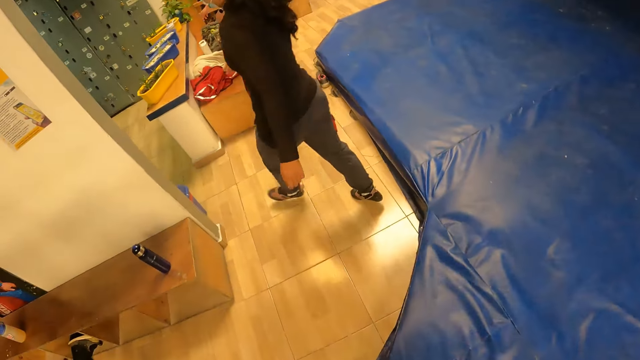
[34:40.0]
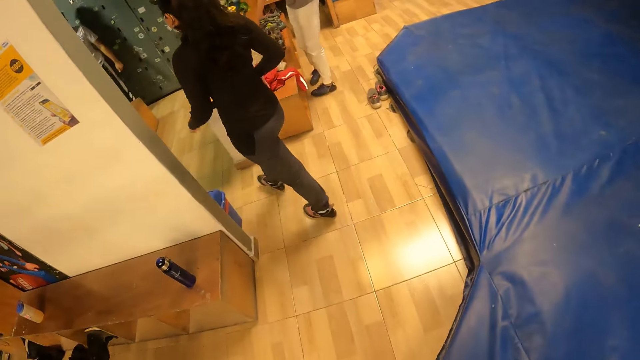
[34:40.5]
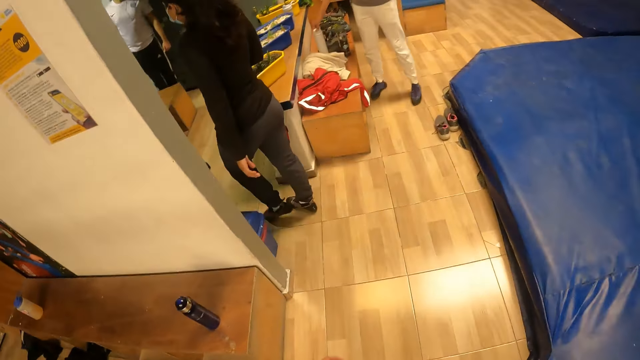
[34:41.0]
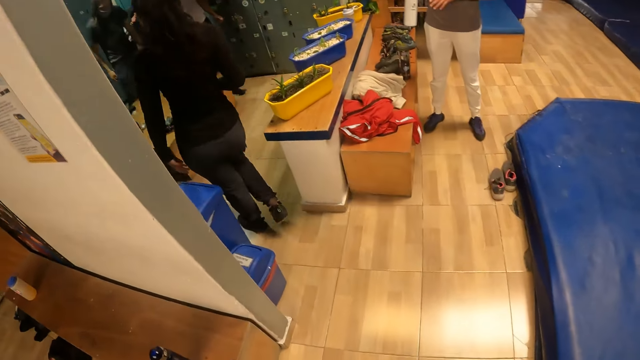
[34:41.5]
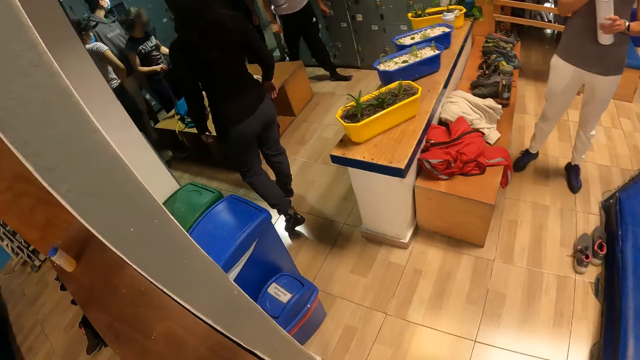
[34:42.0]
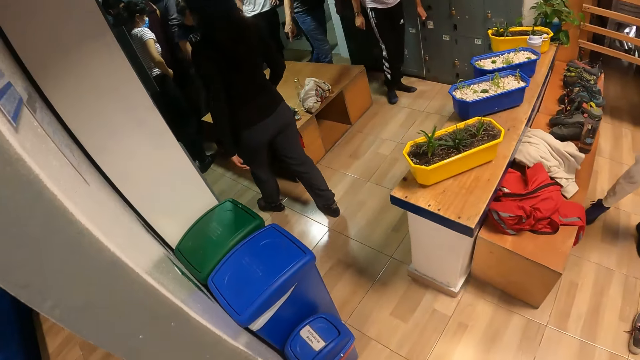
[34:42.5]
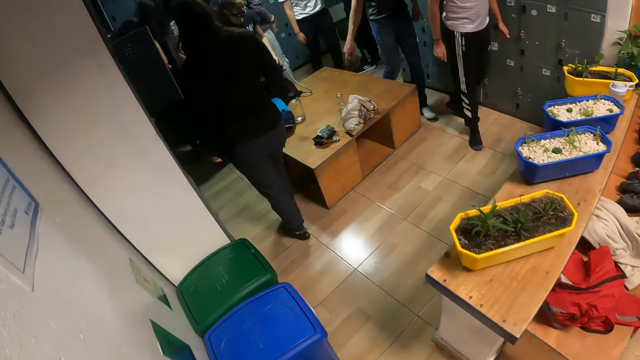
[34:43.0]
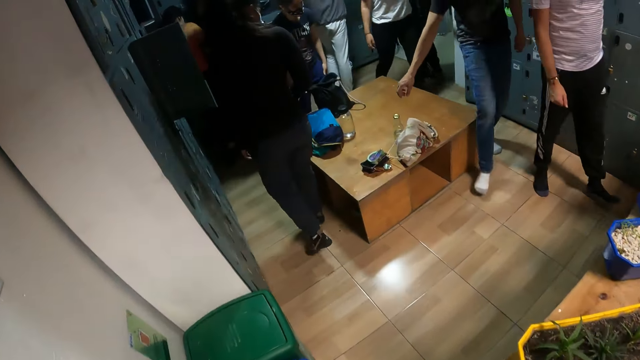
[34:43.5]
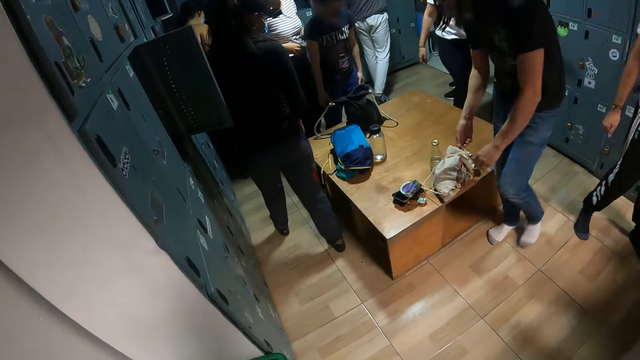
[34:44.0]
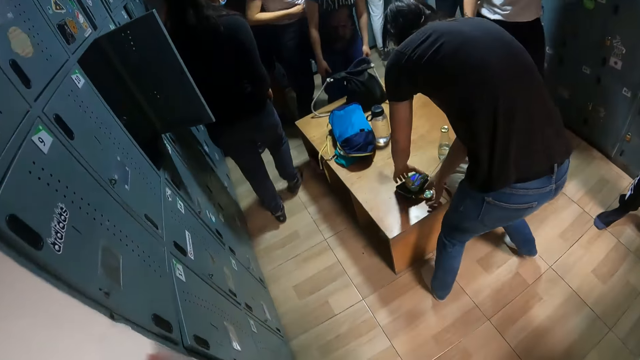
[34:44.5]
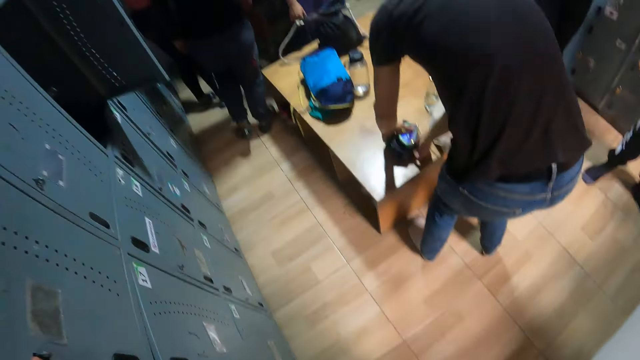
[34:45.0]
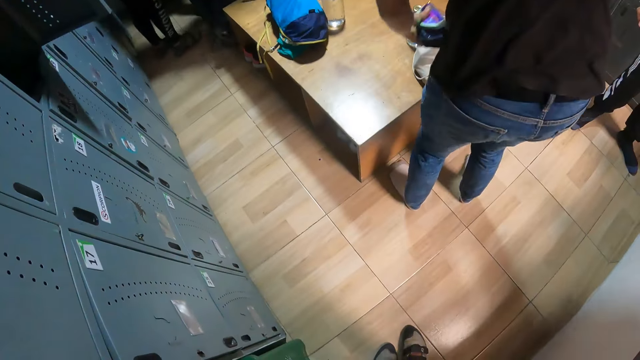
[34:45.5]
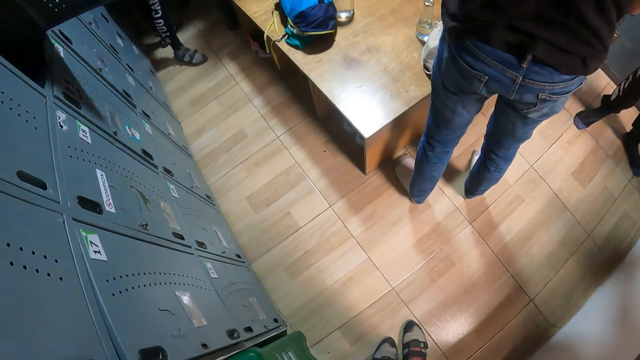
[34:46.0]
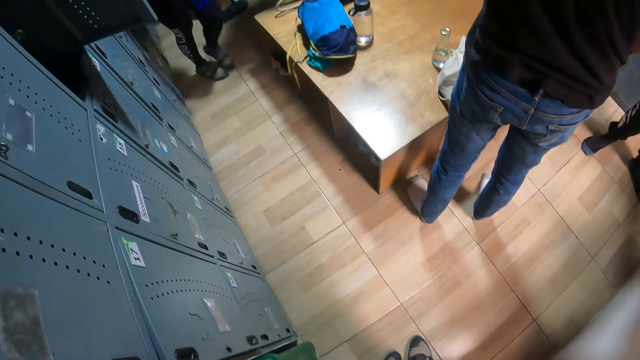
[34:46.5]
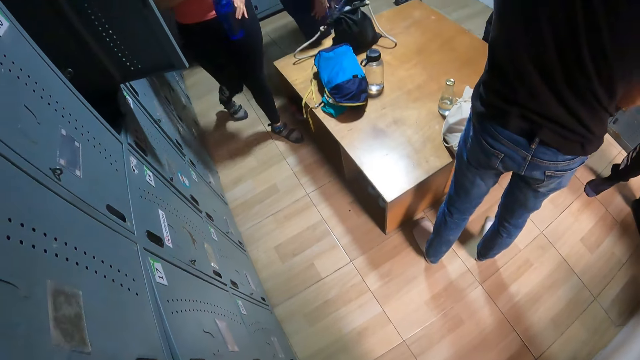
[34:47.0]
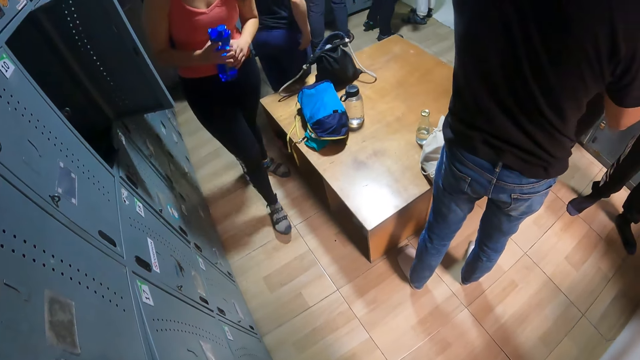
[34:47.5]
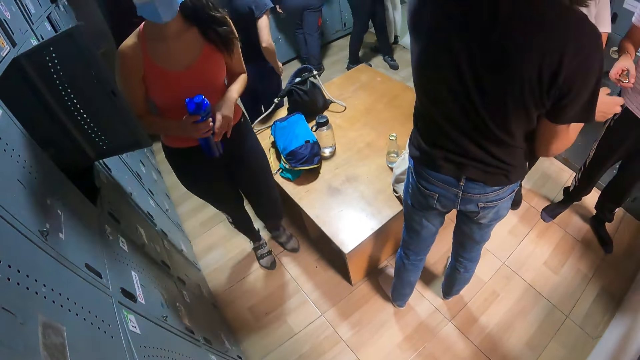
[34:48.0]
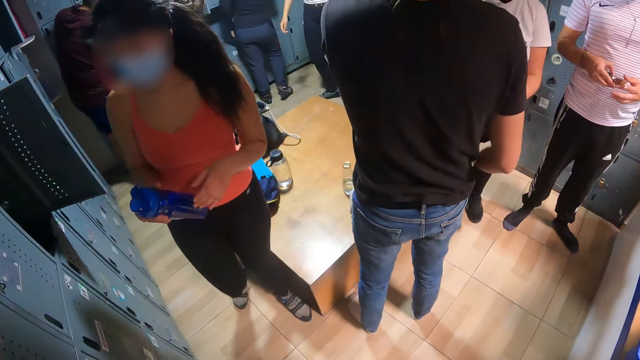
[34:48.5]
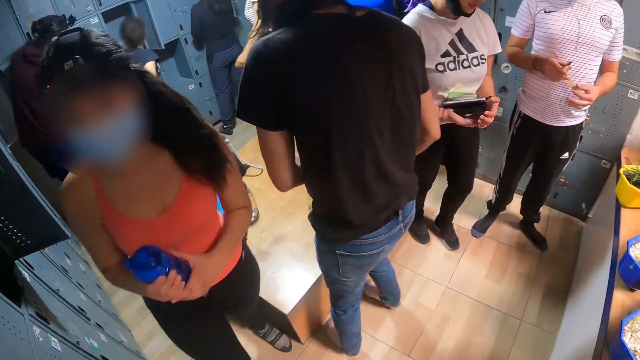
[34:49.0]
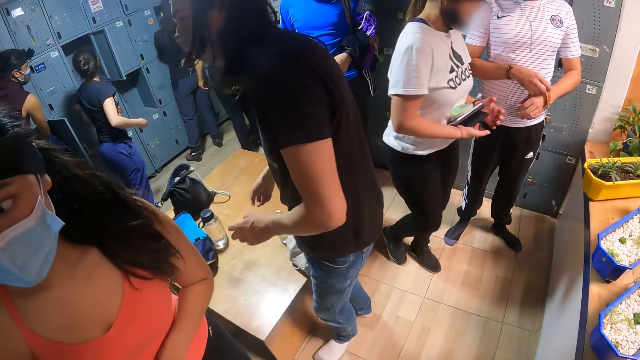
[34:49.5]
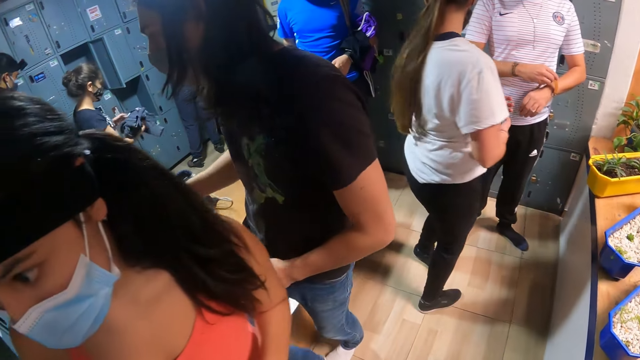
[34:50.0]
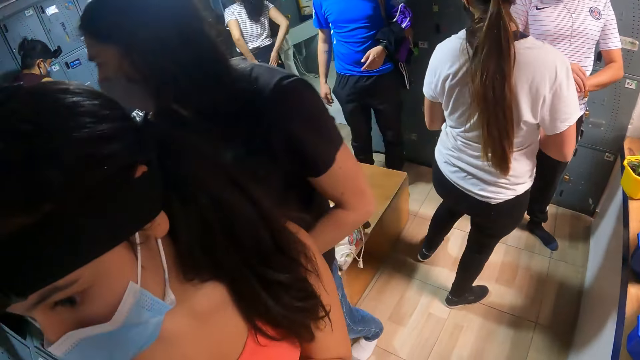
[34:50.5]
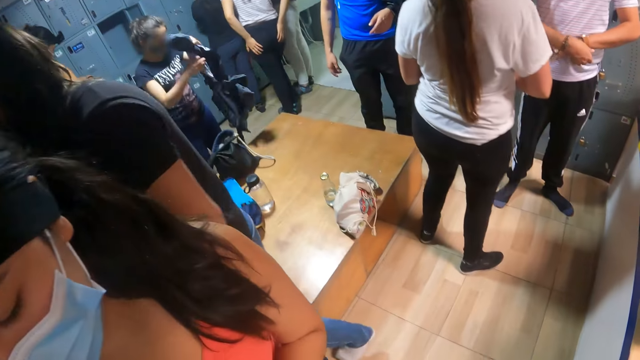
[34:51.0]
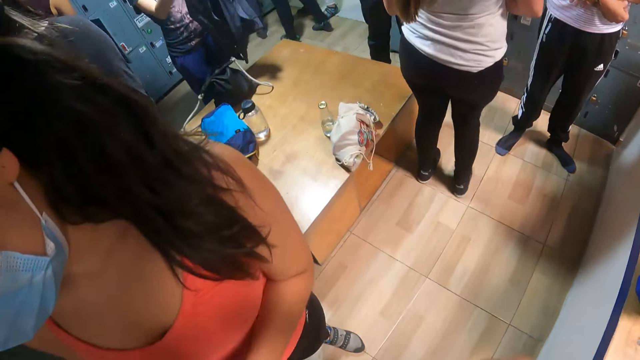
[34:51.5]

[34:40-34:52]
The camera wearer walks along the bouncing castle. They walk into a locker room. They walk towards the lockers. A man picks up a purse from a table in the locker room with both hands. A woman holds a bottle with both hands. The first man passes a wristwatch to another man with his right hand. Another woman picks up a cloth from a locker with her left hand. The camera wearer interacts with the first woman. The other man wears the wristwatch in his left hand with his right hand. The other woman holds the cloth with both hands.

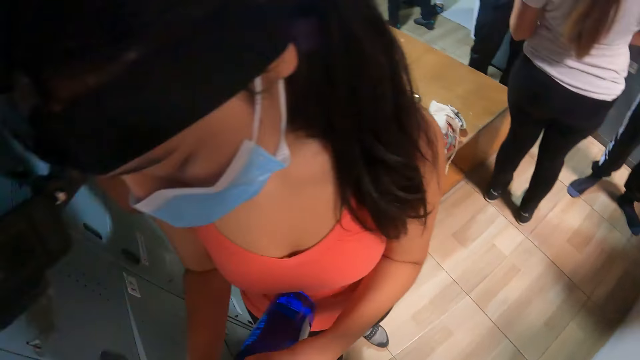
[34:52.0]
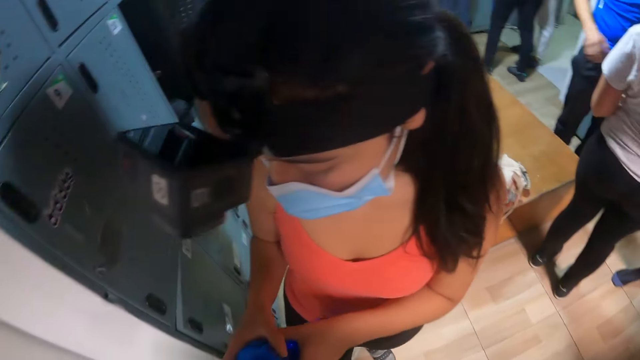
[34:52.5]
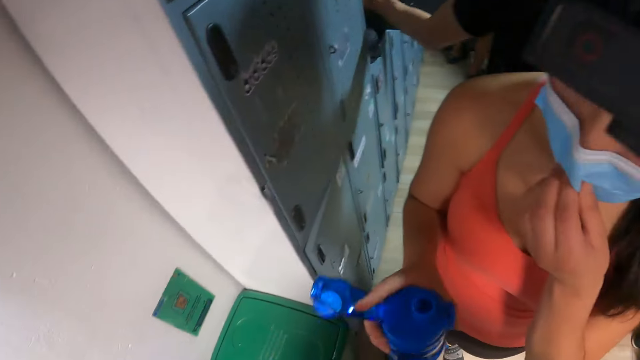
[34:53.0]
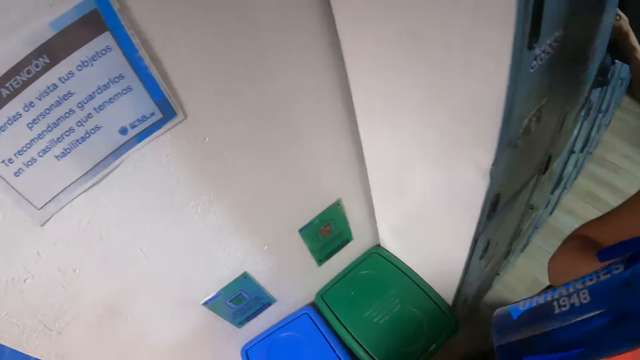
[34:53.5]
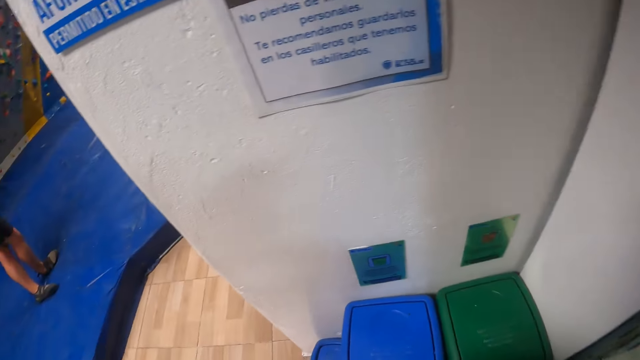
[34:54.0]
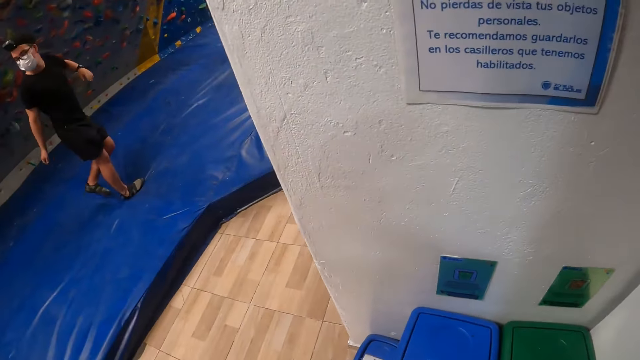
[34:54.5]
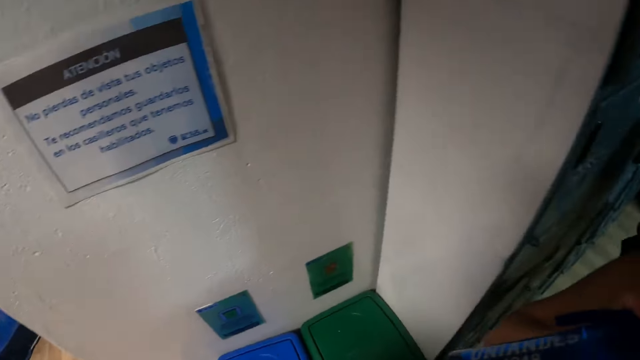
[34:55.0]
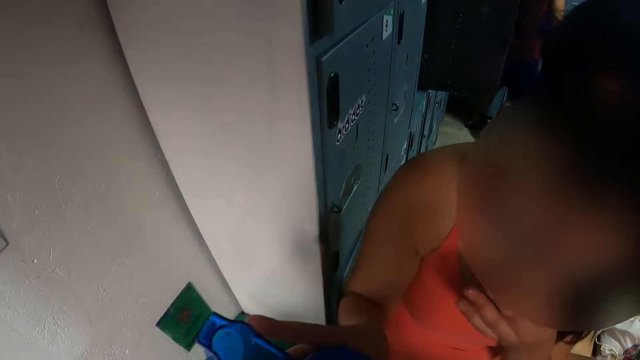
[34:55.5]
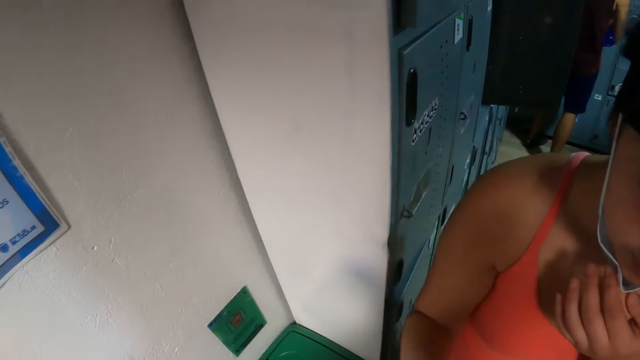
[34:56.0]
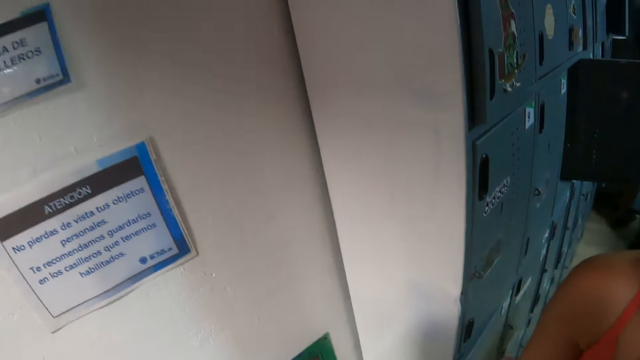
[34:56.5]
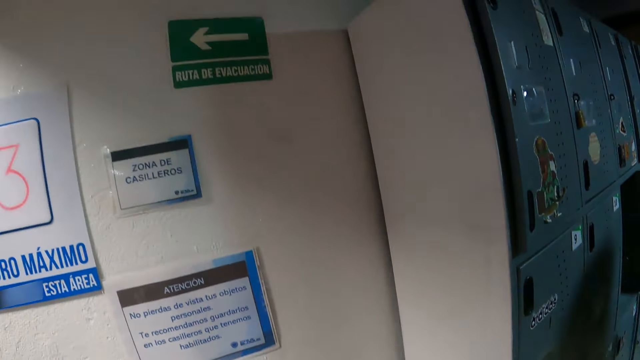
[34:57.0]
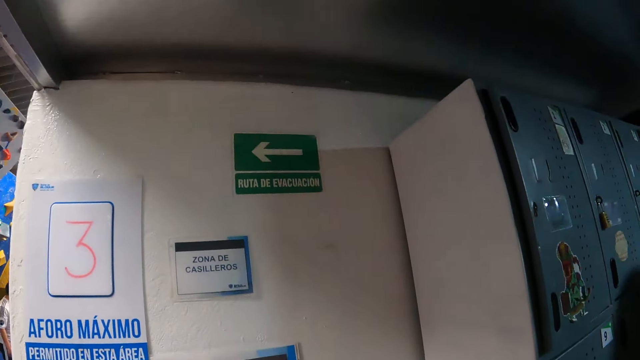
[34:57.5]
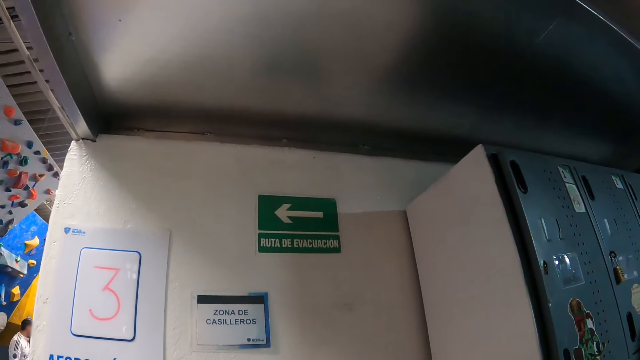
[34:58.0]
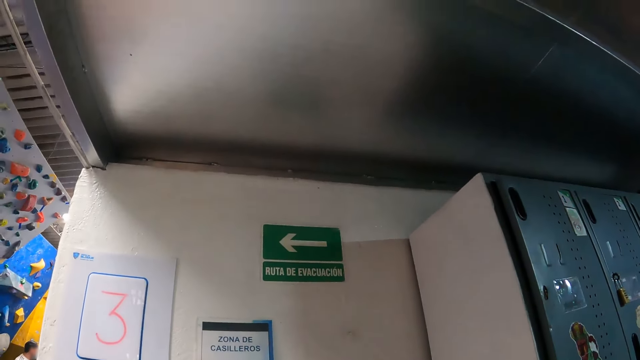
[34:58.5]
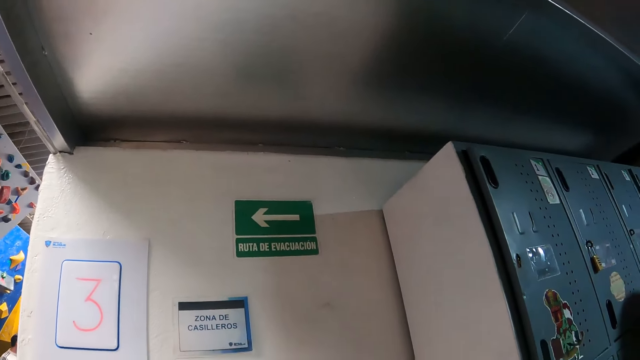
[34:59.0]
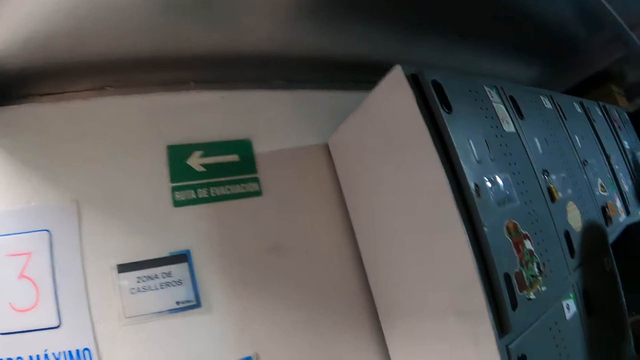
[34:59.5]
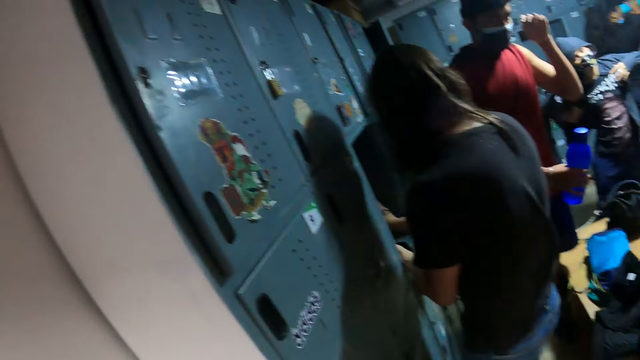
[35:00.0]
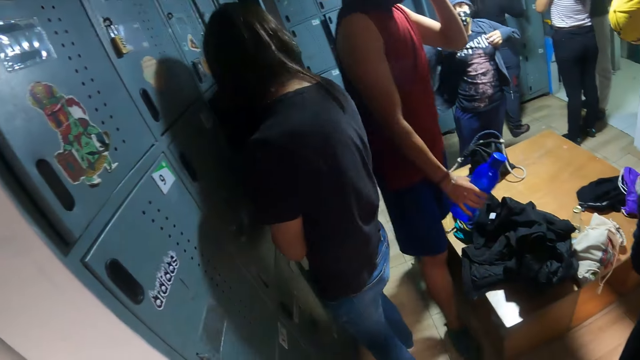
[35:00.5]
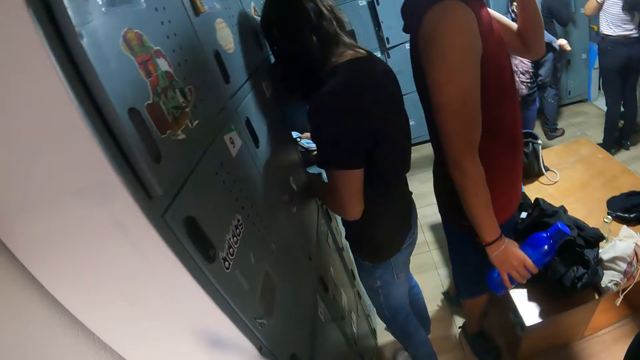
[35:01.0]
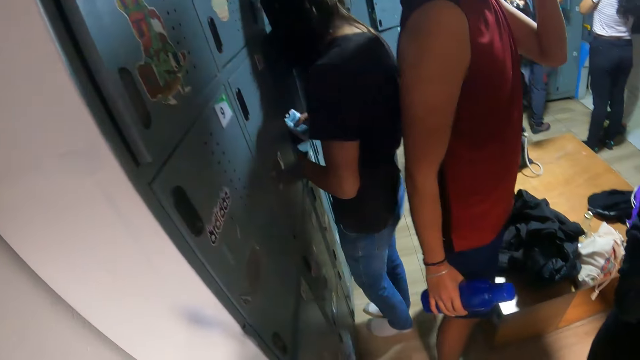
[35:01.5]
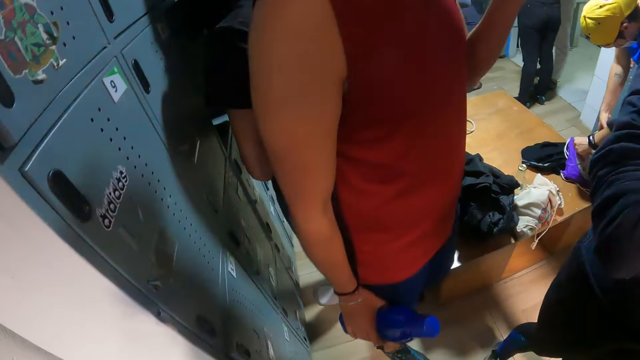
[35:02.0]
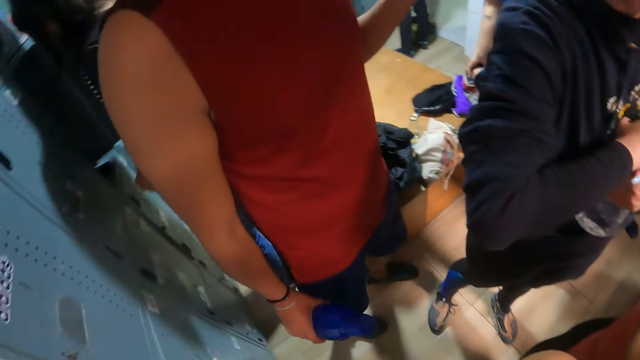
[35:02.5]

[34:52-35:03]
The camera wearer raises their left hand towards something. A man picks up a cloth from a locker with his left hand. A woman drinks water from the bottle with her right hand. The camera wearer turns around the locker room. They pick the water bottle from the woman. Another man holds a bottle with his right hand. The first man operates a phone with his right hand.
